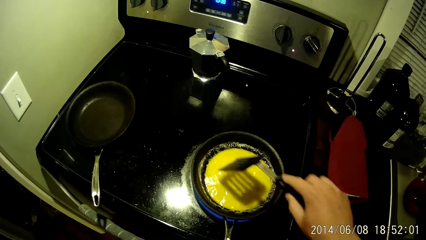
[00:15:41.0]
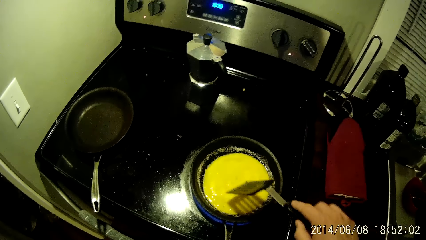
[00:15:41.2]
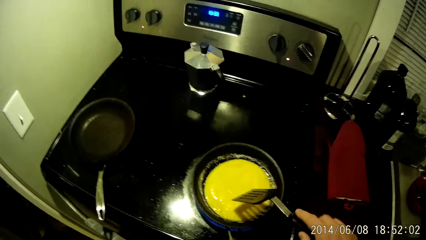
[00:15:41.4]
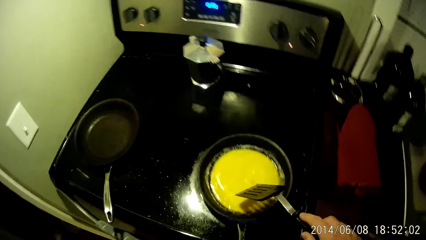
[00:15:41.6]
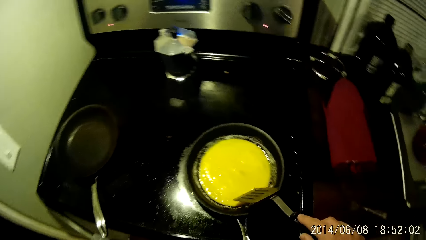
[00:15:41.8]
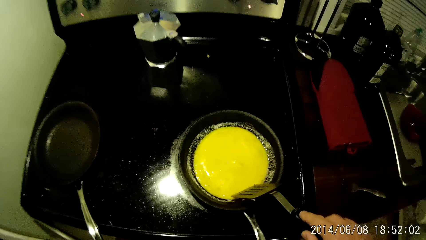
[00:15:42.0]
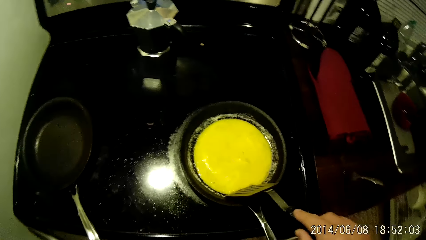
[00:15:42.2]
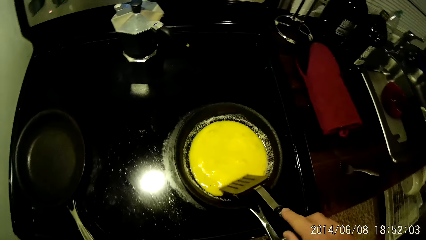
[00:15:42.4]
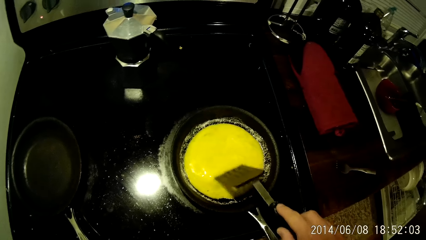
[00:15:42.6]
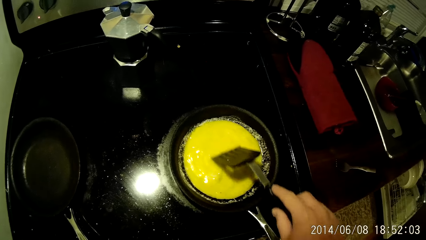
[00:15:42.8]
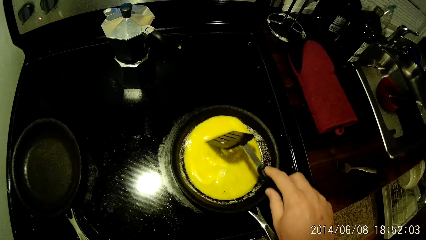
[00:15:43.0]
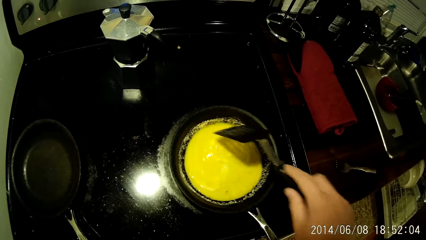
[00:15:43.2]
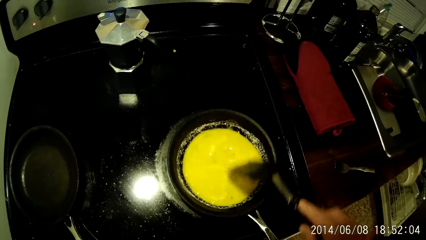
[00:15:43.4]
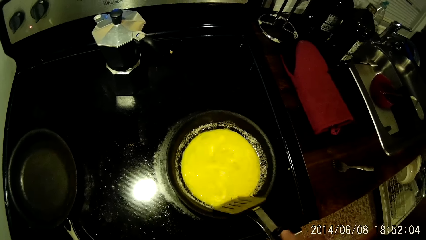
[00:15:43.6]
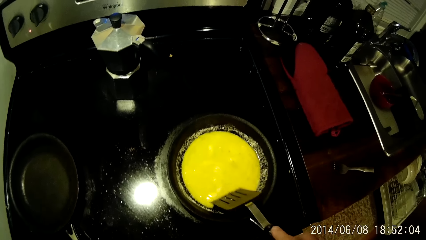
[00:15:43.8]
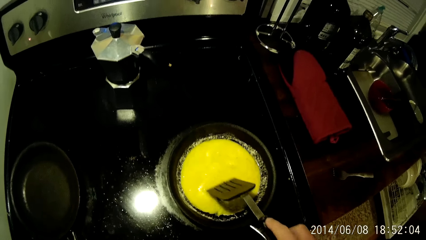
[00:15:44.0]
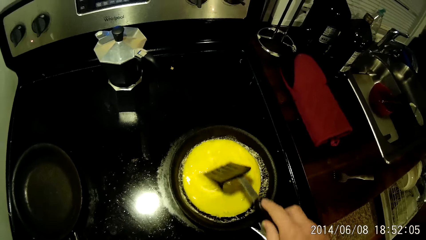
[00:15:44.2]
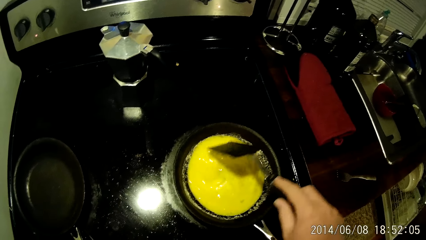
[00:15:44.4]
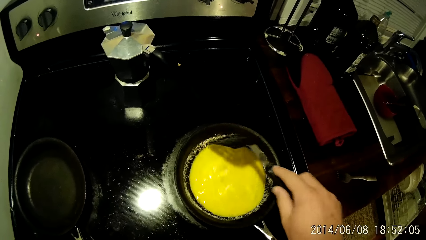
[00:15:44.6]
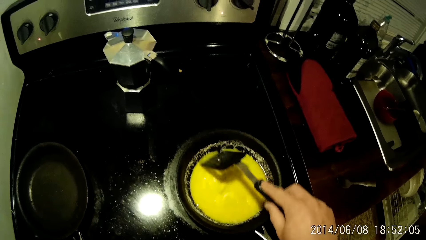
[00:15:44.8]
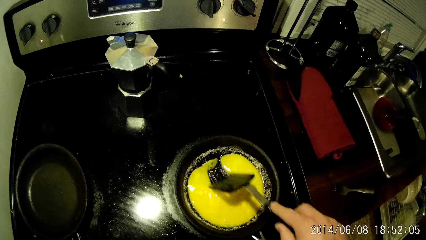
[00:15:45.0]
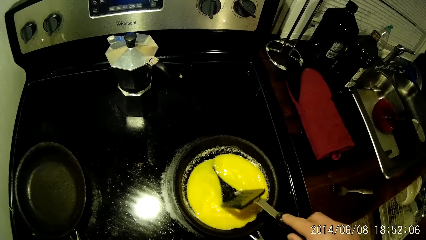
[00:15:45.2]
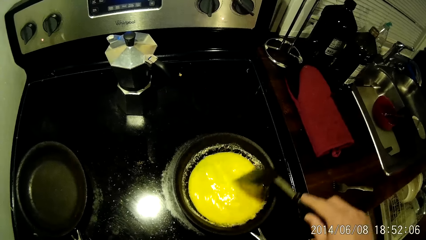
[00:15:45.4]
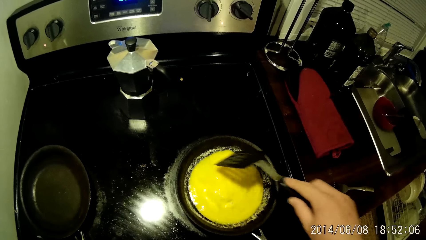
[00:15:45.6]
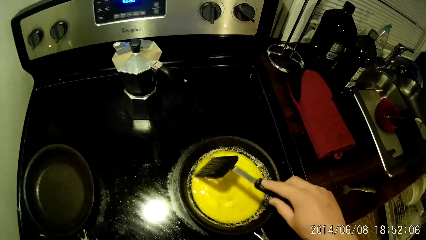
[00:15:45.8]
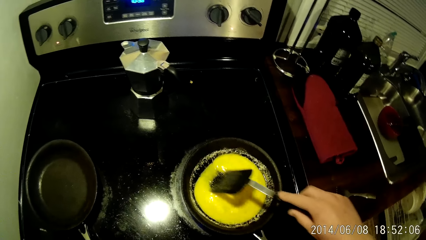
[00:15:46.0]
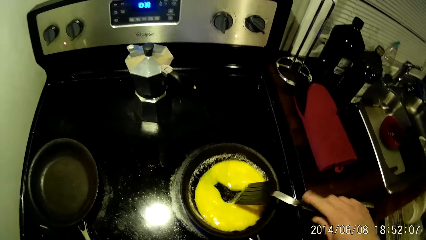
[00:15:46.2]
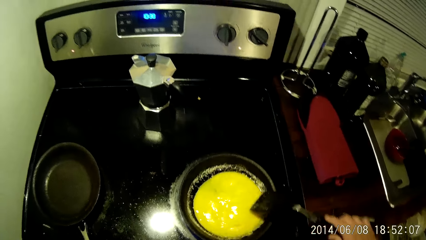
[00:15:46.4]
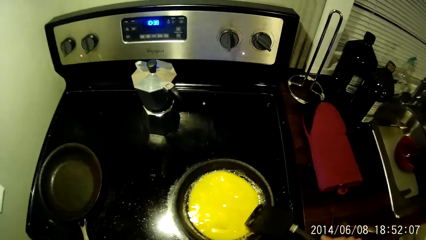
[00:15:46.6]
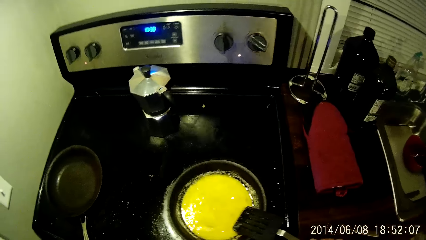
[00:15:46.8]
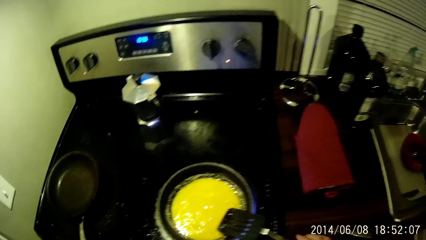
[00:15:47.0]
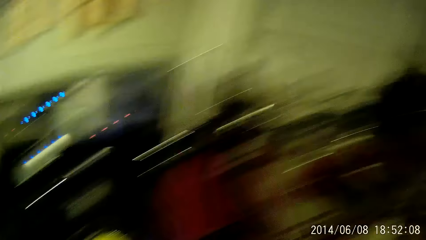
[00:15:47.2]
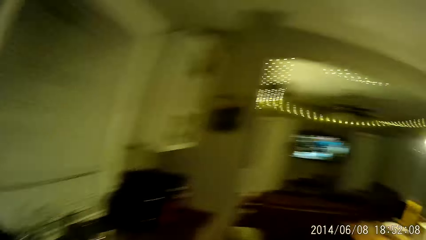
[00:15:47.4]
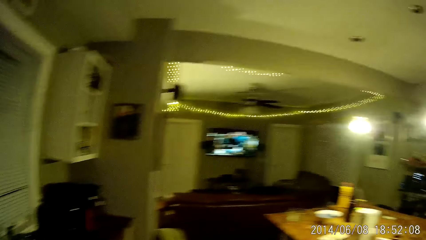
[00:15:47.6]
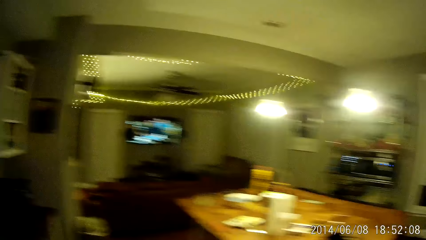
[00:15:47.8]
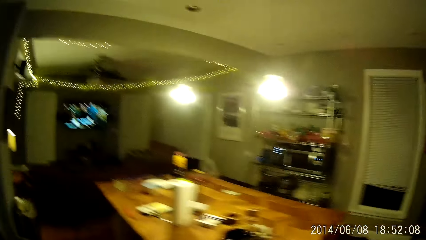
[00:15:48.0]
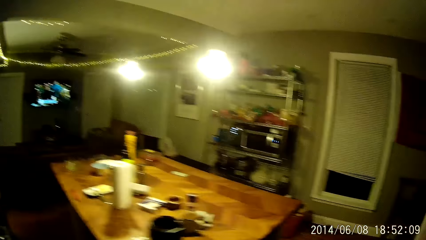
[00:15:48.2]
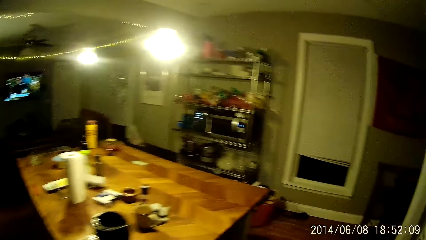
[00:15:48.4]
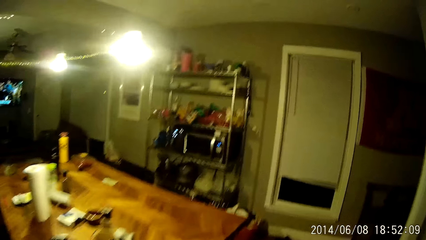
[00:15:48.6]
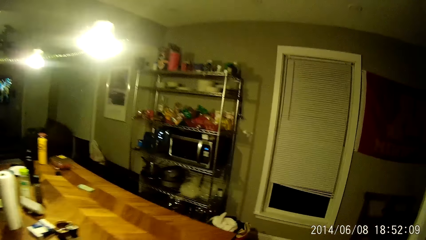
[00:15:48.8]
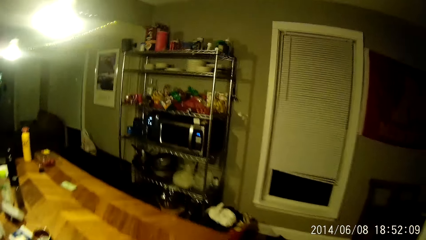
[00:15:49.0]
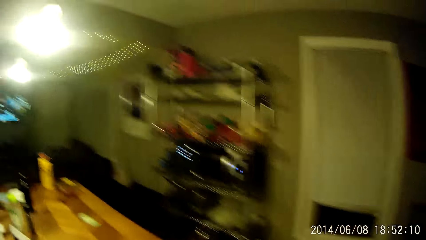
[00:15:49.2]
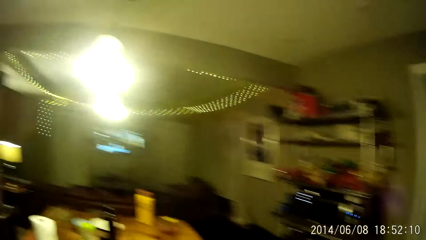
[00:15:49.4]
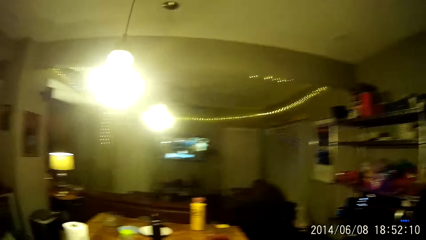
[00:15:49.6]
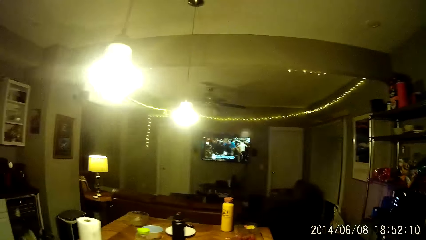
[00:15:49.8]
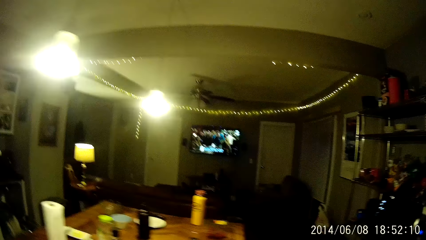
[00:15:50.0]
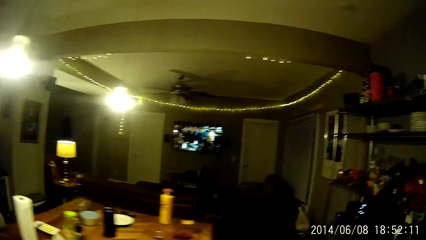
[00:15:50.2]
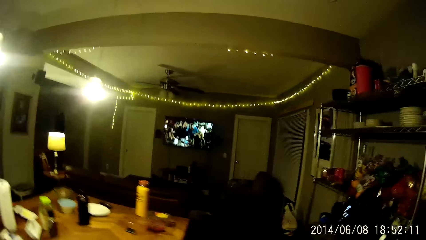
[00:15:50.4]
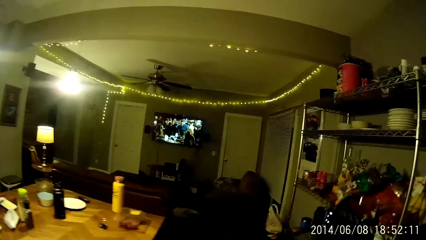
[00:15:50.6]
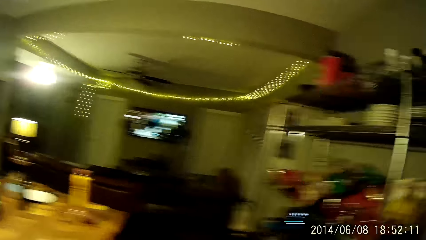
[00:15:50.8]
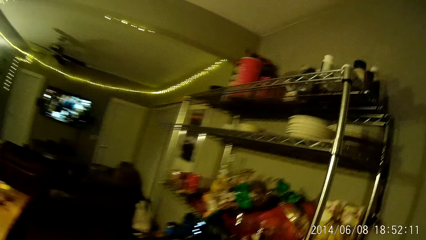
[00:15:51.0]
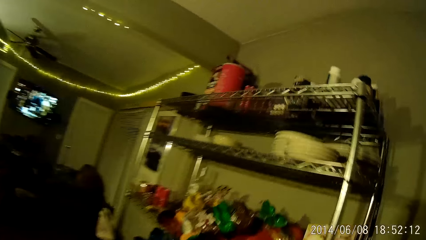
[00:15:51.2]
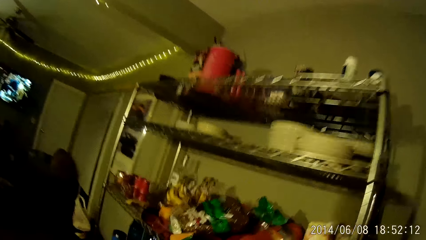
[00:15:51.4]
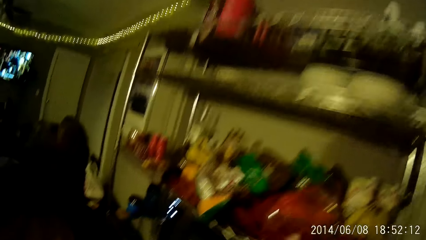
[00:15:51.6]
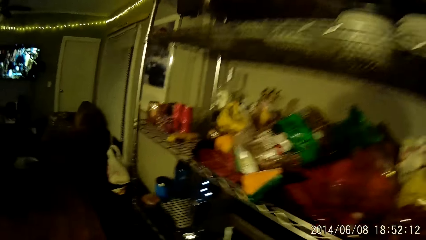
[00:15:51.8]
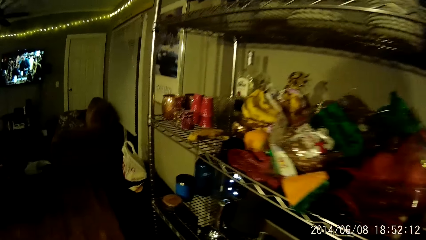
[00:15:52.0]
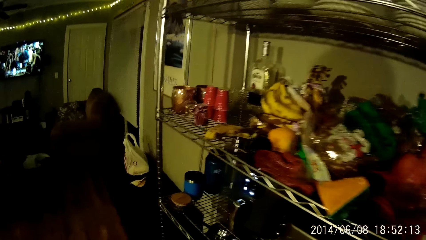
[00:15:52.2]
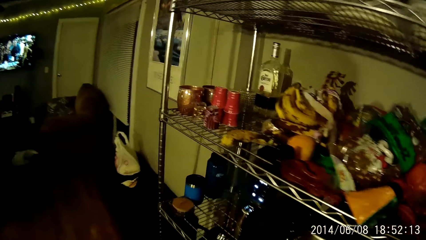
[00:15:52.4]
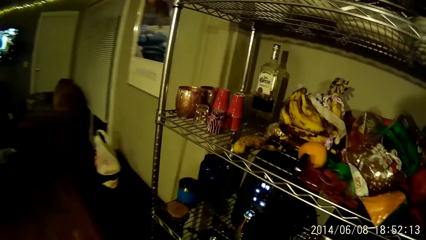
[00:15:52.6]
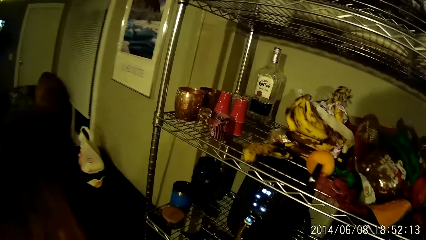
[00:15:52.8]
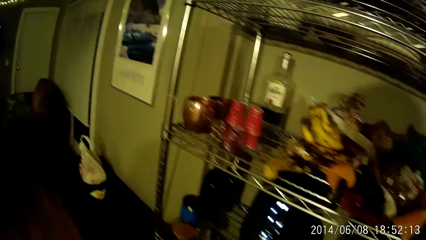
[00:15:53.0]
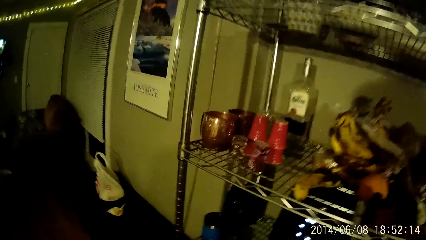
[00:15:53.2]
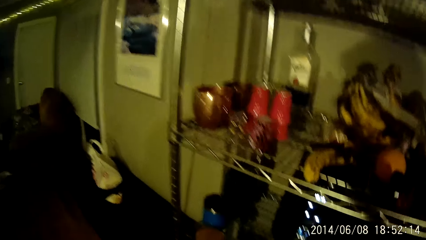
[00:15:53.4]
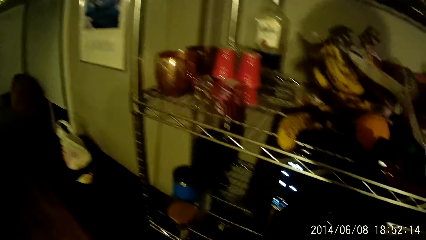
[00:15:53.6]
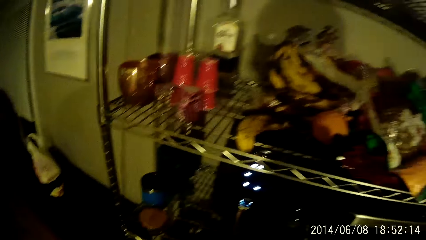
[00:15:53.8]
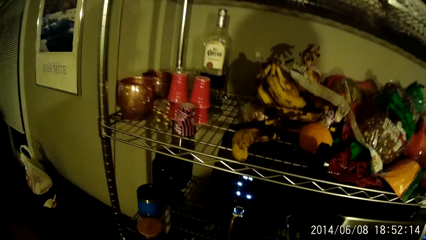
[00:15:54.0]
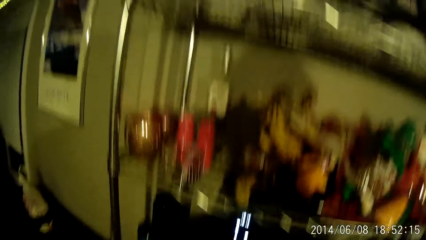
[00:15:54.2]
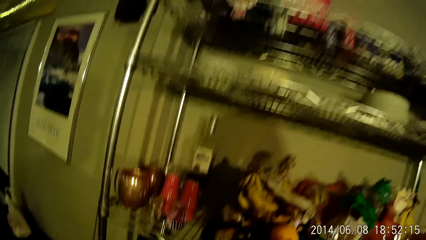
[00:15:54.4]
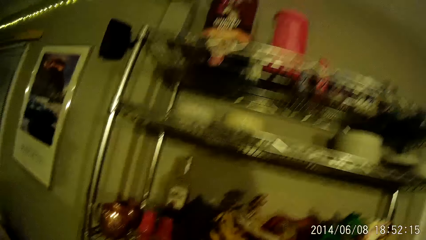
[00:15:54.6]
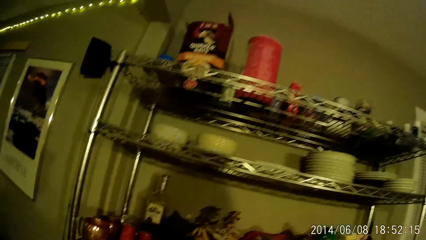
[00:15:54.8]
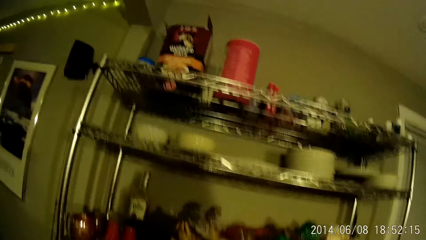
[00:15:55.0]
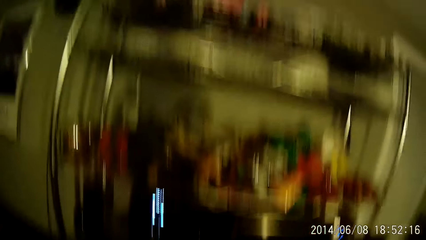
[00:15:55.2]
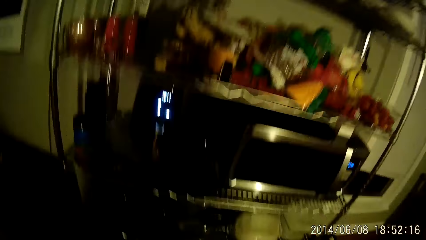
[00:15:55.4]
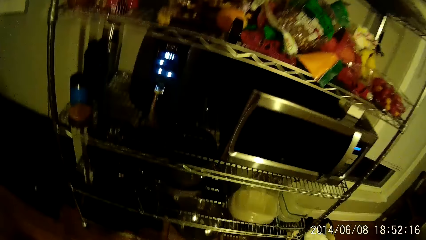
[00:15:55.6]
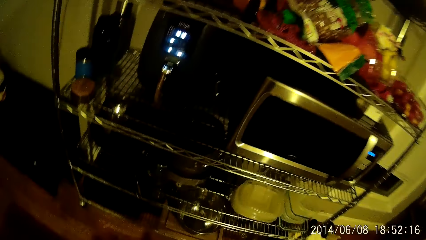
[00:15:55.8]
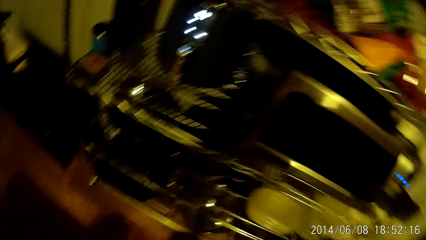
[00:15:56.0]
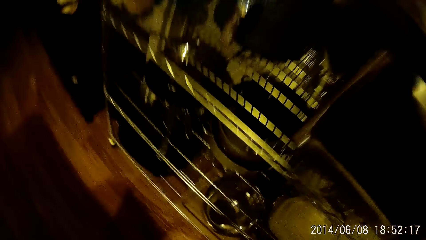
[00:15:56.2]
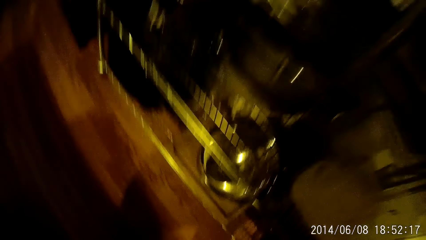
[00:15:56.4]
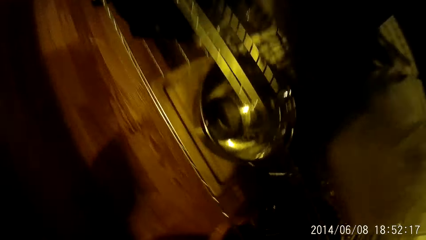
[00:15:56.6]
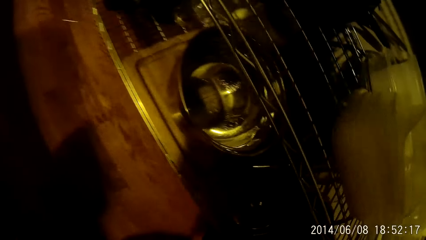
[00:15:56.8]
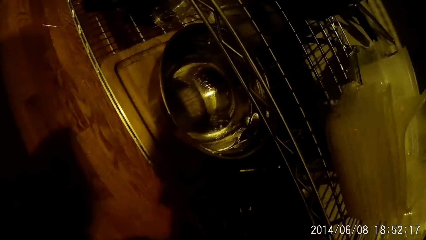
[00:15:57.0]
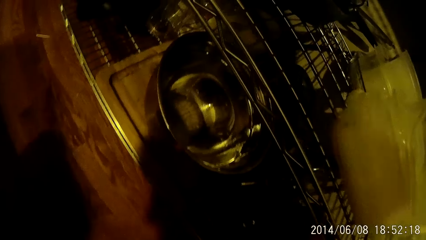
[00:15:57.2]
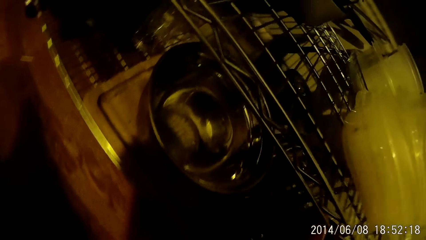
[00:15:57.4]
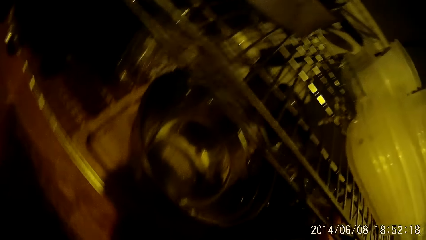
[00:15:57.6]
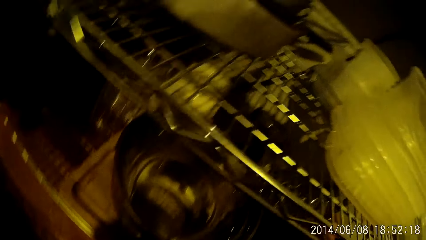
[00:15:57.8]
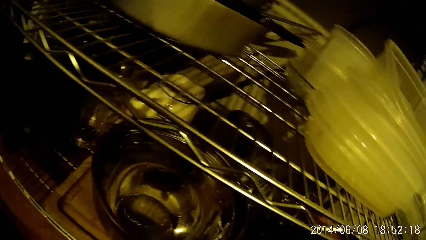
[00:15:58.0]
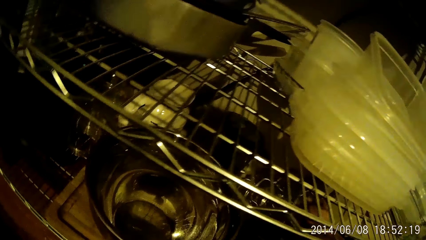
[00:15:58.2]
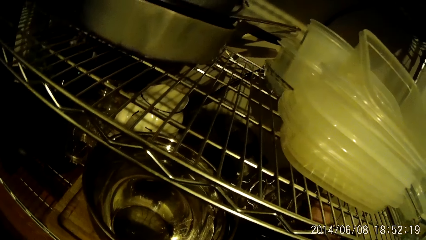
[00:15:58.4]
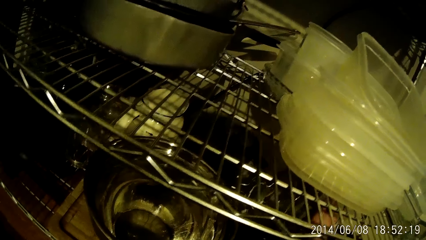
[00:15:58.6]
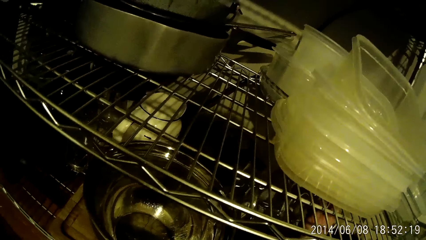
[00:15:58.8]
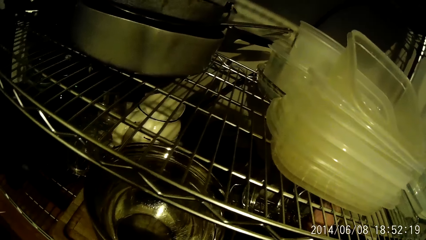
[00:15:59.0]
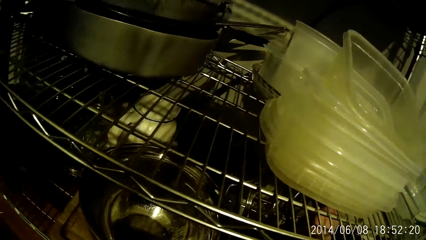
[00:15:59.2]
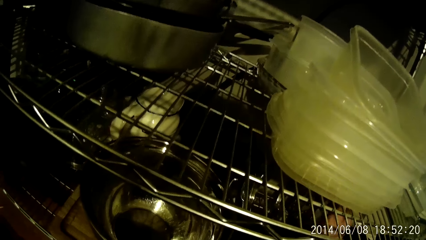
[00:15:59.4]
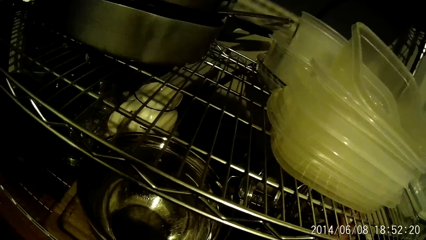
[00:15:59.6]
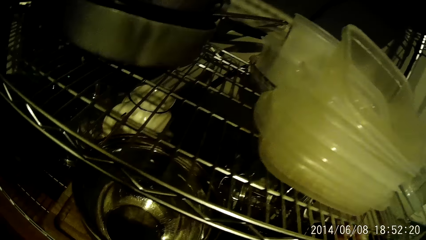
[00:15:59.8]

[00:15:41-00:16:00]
The camera wearer drops the spatula in the frying pan. He walks around. He stares at the shelf. He picks up a pot cover from a utensil rack with his right hand.
